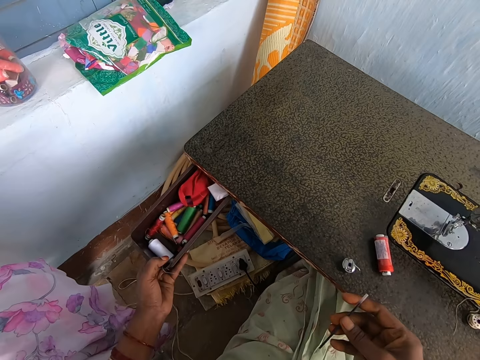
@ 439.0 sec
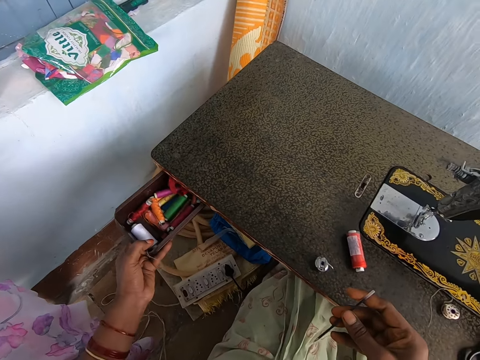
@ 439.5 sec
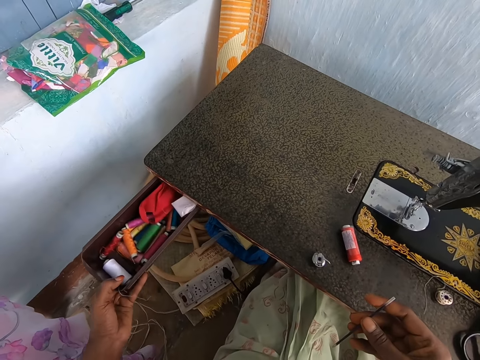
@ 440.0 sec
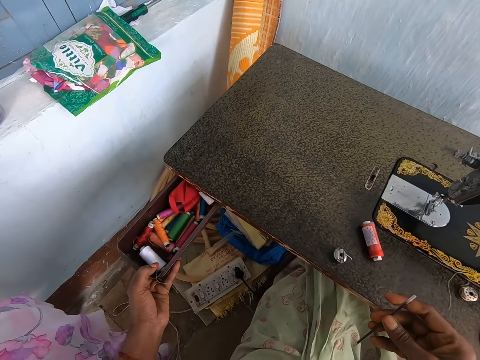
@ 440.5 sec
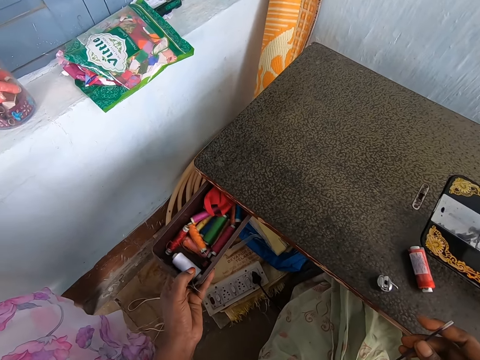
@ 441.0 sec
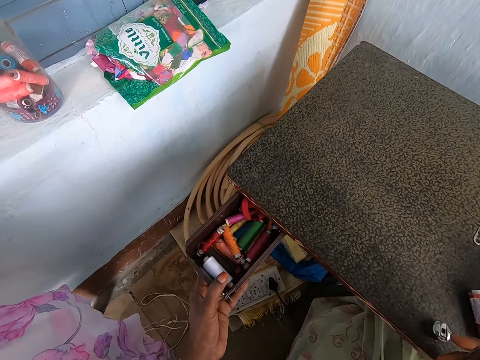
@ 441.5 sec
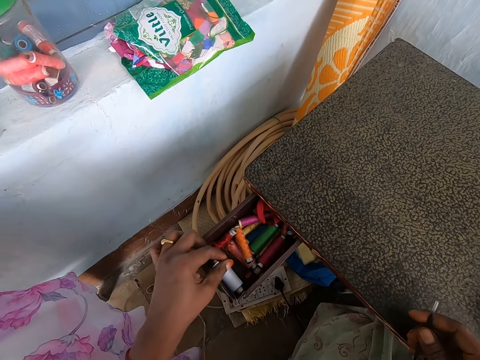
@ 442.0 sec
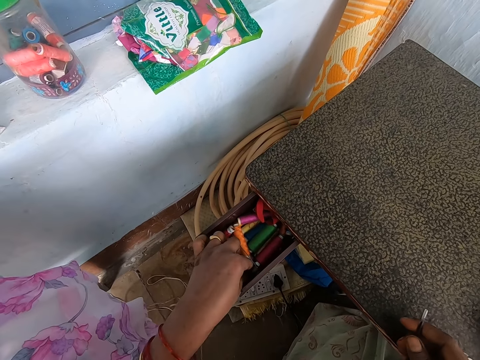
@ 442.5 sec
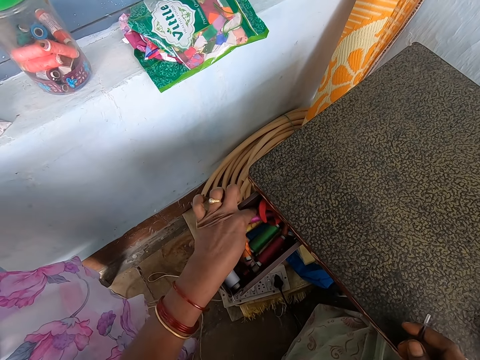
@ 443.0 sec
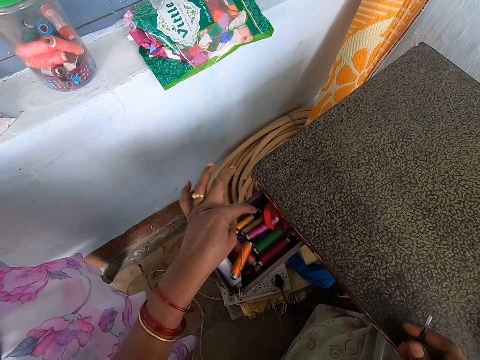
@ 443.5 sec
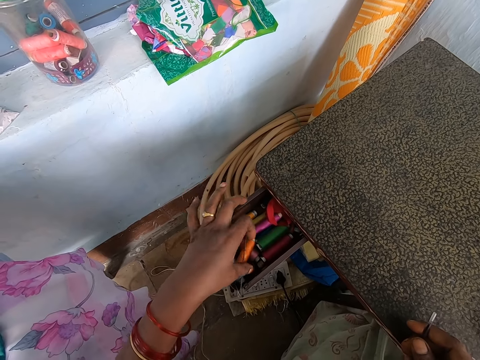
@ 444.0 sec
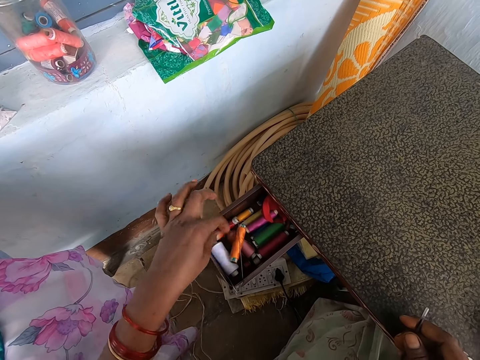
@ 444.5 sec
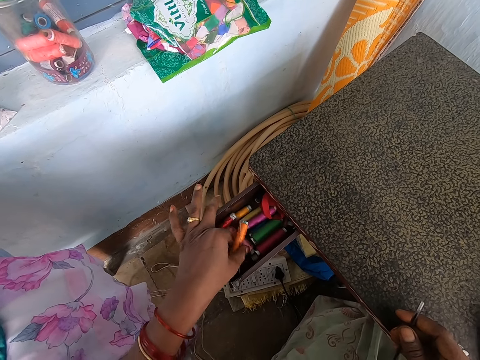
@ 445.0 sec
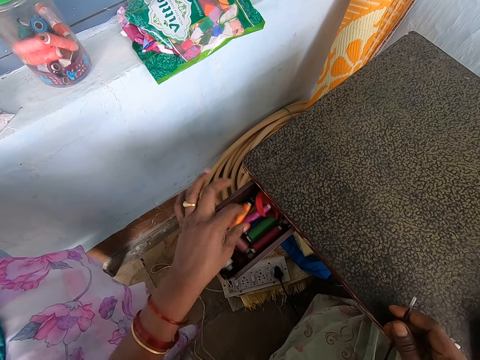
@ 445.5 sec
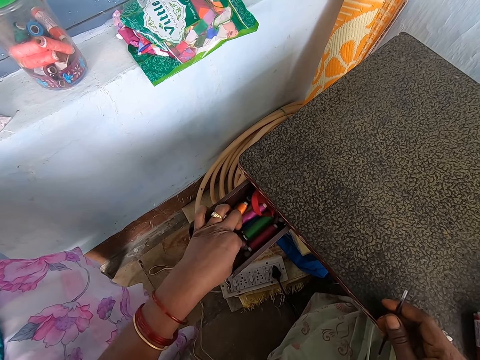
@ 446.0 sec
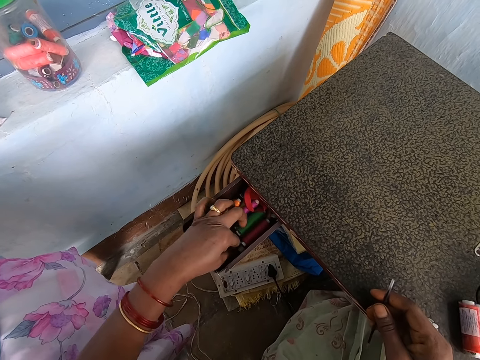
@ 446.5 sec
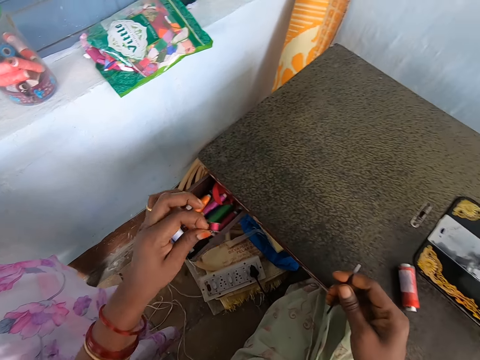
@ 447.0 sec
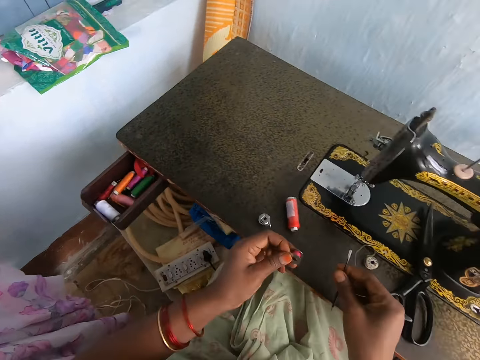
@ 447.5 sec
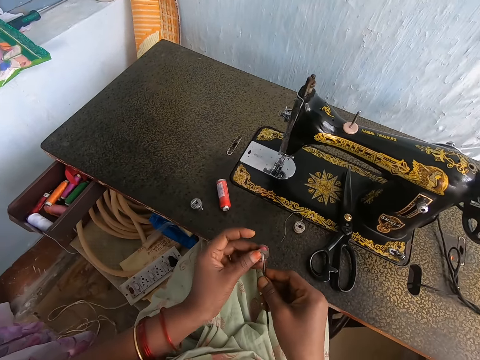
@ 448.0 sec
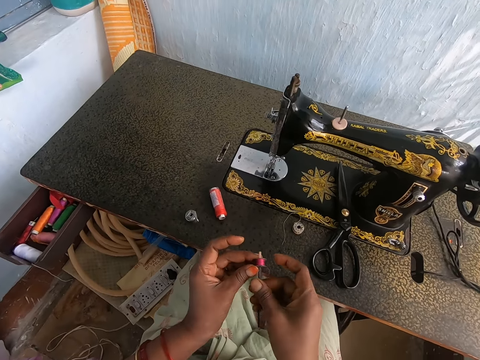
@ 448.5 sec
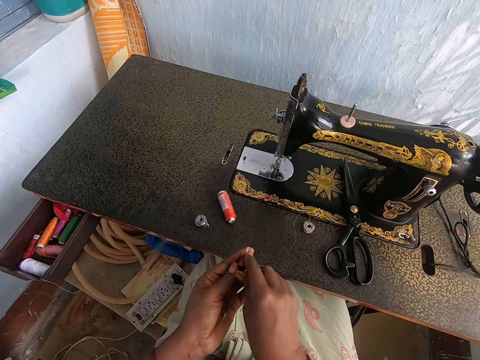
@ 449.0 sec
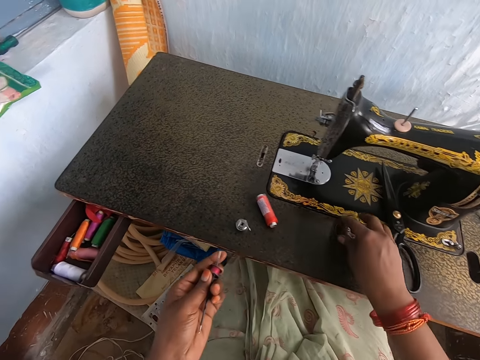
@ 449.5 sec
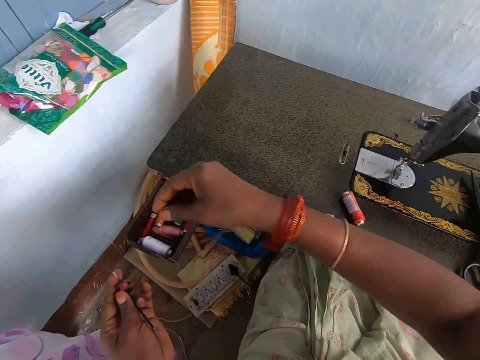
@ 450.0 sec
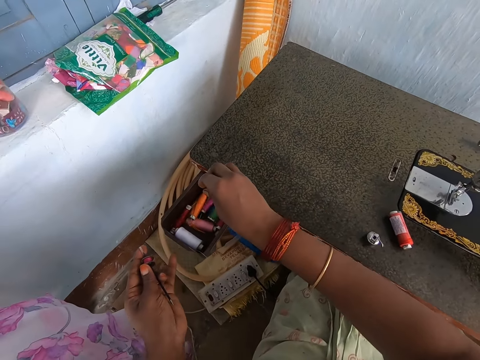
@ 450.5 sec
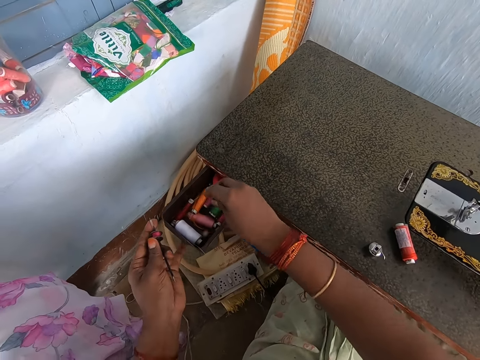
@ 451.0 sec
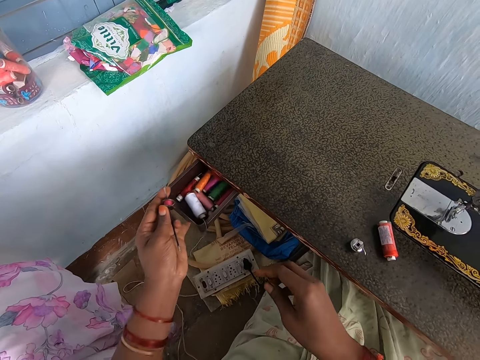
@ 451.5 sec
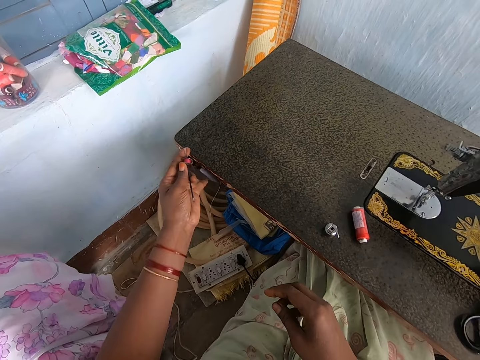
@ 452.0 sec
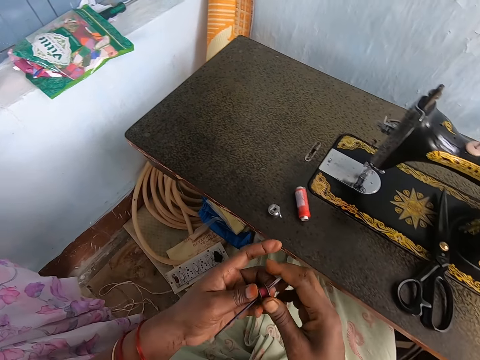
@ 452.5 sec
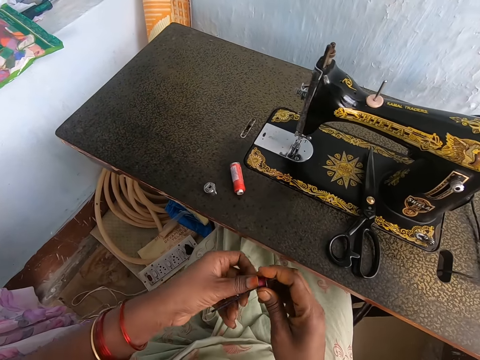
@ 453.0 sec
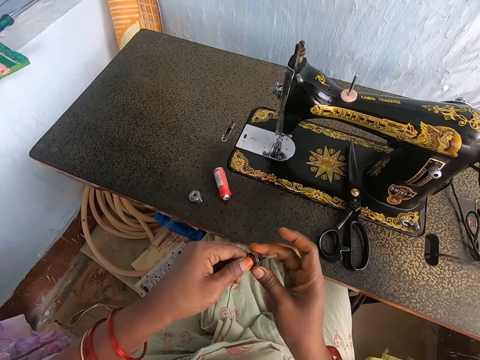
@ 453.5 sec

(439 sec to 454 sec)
The camera wearer searches through the drawer with her left hand. She picks a thread reel from the drawer with her left hand. She fixes the thread reel on the iron rod in her right hand. She passes the iron rod with the thread reel to her left hand with her right hand. She picks the thread reel on the sewing machine with her right hand. She drops the thread reel in the drawer with her right hand. She closes the drawer with her left hand. She holds the iron rod with the thread reel with both hands.

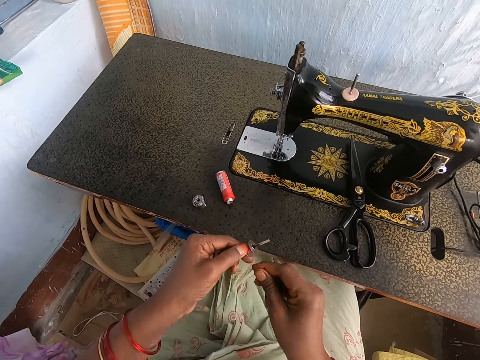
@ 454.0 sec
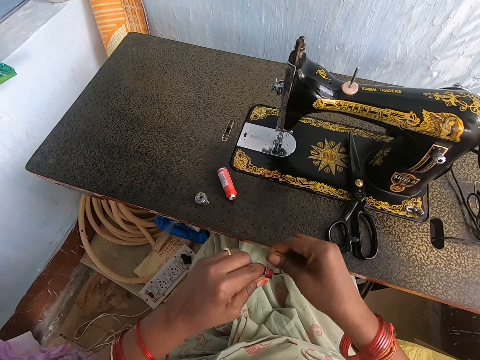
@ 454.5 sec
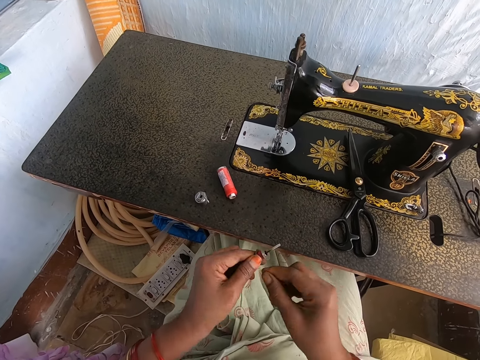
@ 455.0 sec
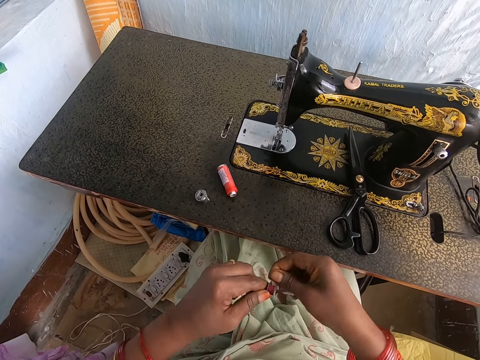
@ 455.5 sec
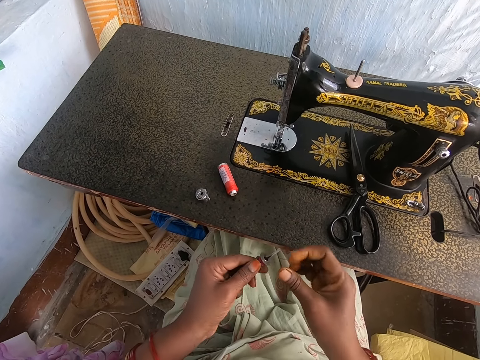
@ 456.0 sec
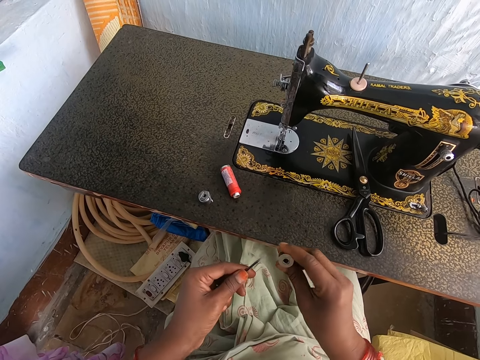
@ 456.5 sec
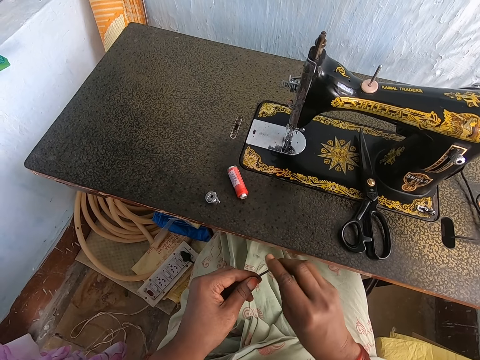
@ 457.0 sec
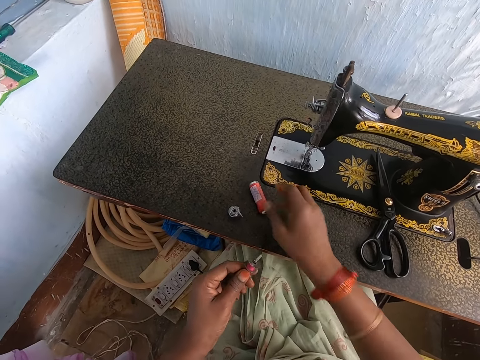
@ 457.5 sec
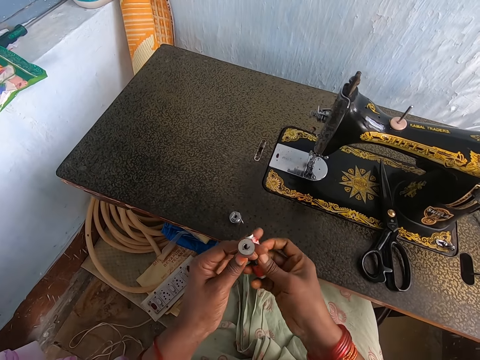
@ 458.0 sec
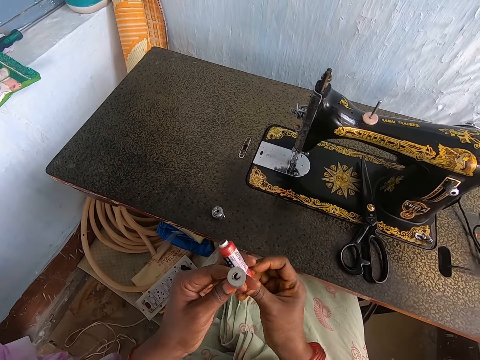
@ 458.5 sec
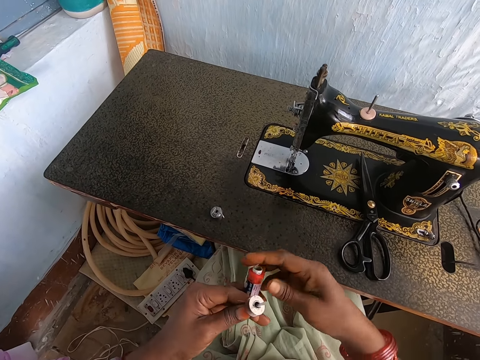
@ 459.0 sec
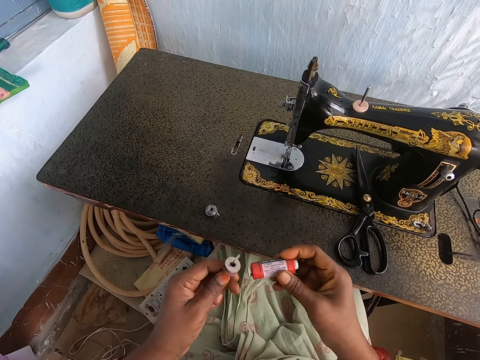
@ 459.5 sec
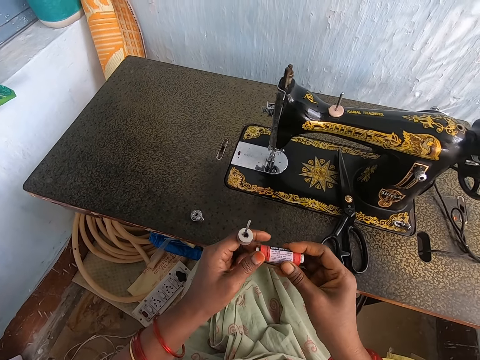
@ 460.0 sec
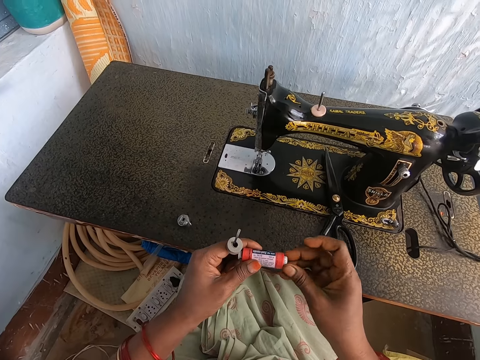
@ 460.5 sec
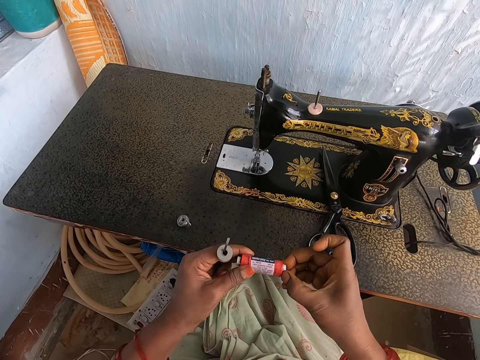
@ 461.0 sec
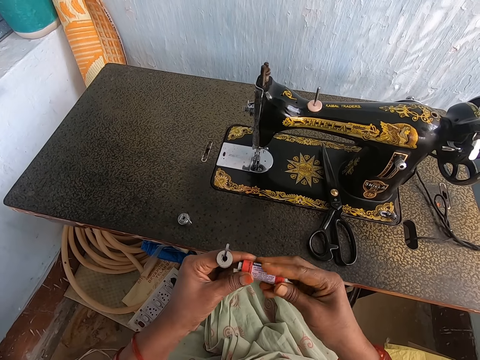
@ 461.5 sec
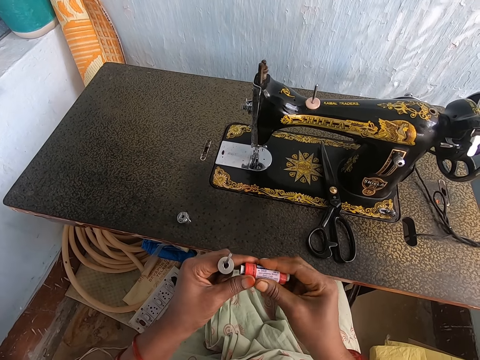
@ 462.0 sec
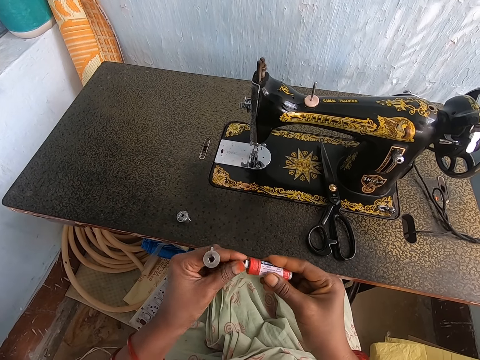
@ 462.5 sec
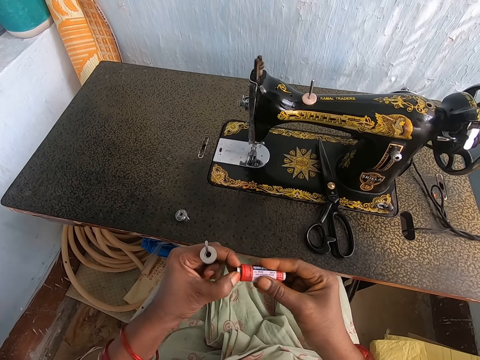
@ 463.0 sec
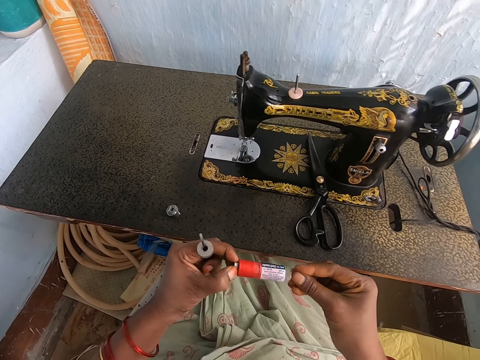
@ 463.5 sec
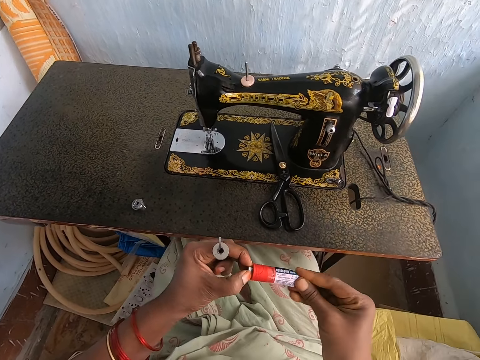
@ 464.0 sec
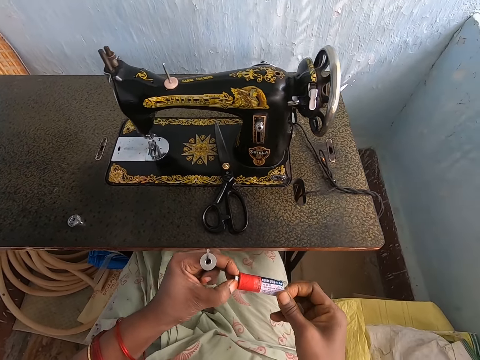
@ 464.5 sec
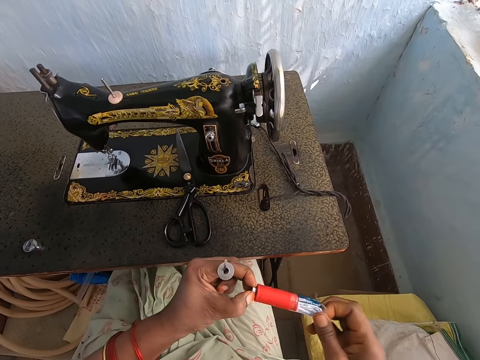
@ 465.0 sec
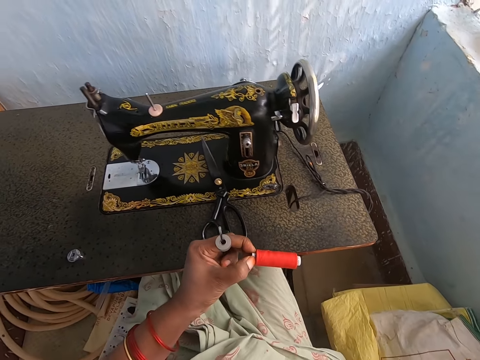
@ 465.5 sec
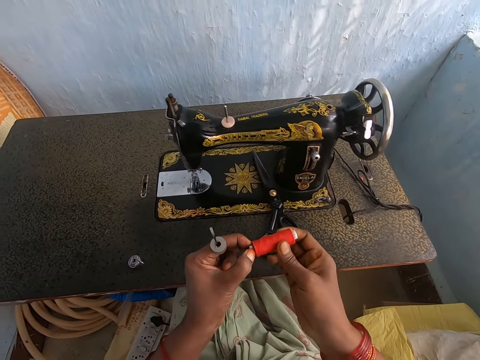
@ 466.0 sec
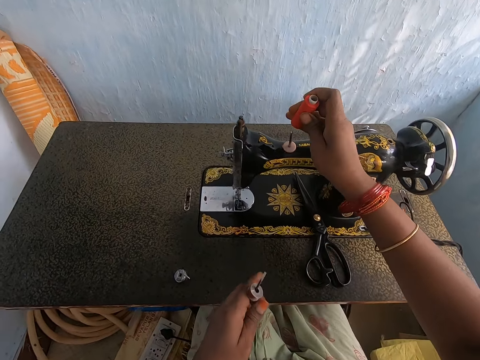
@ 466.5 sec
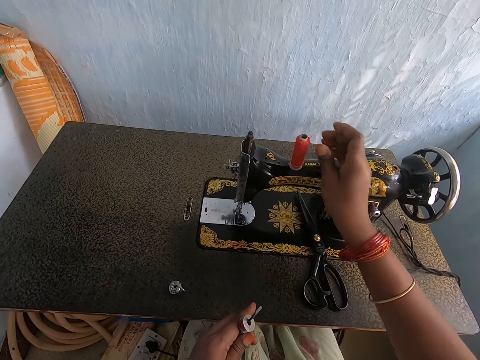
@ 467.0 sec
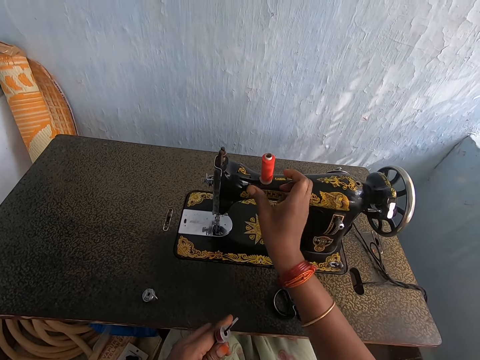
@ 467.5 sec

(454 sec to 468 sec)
The camera wearer rolls thread on the thread reel with her right hand. She removes the thread reel from the iron rod with her right hand. She fixes the thread reel on the iron rod with her right hand. She picks the orange thread roll from the sewing machine with her right hand. She holds the orange thread roll with both hands. She removes a nylon on the orange thread roll with her right hand. She drops the nylon on the floor with her right hand. She passes the orange thread roll to her right hand with her left hand. She fixes the orange thread roll on the spool pin on the sewing machine with her right hand.
